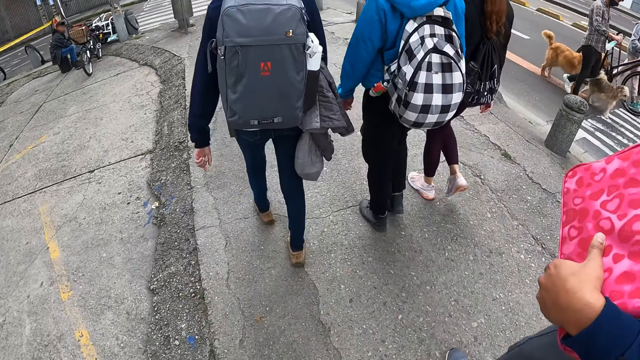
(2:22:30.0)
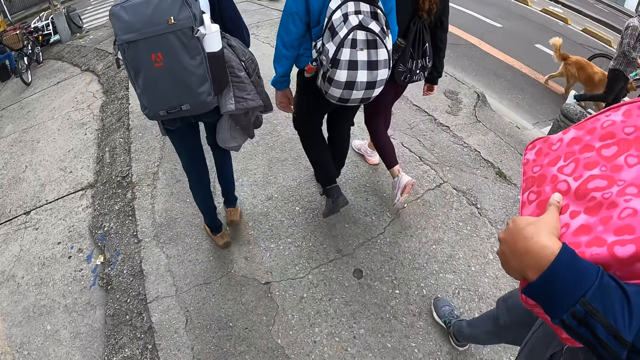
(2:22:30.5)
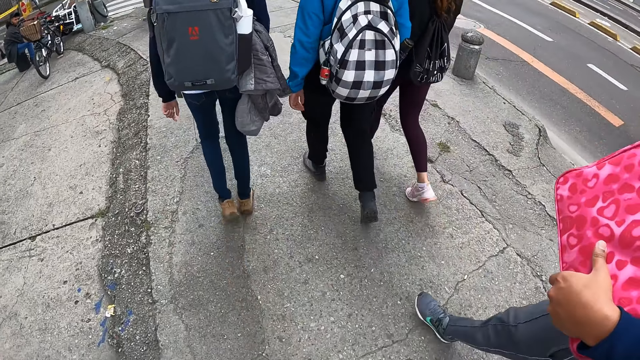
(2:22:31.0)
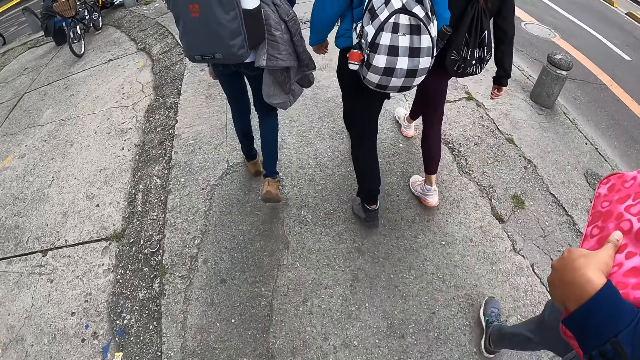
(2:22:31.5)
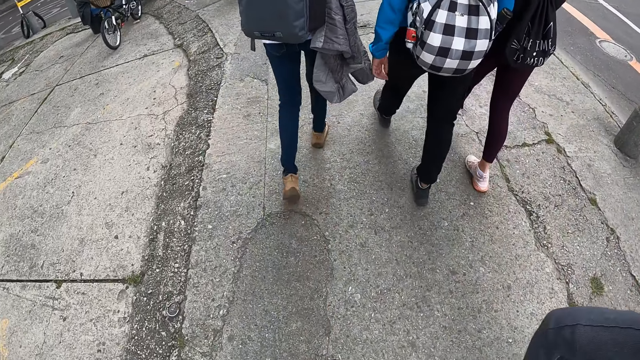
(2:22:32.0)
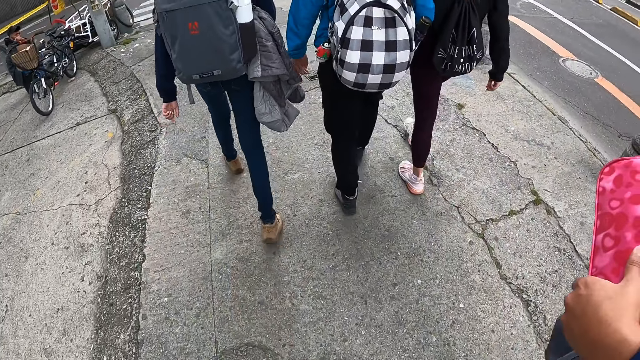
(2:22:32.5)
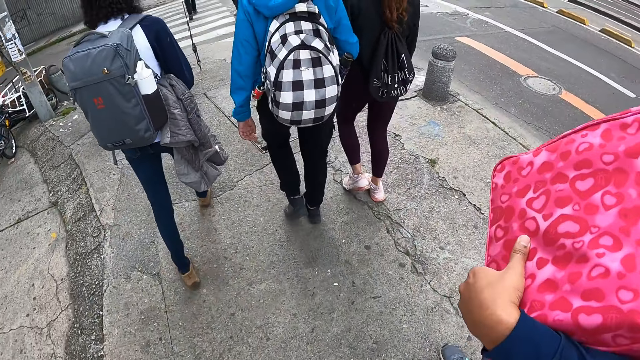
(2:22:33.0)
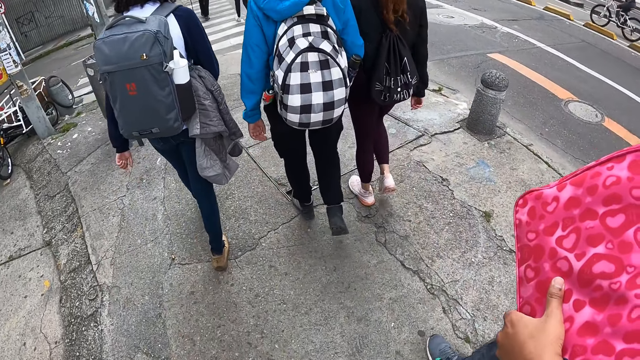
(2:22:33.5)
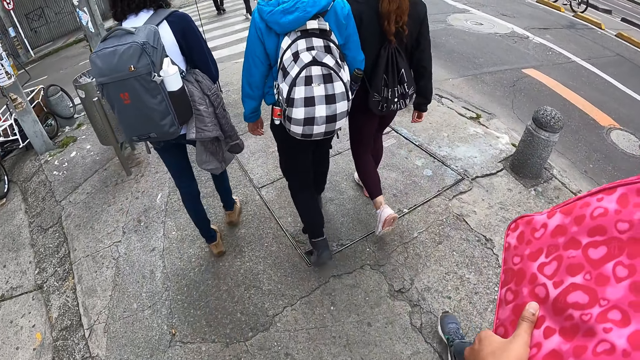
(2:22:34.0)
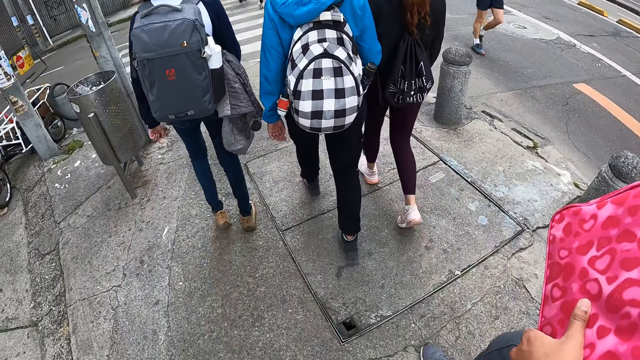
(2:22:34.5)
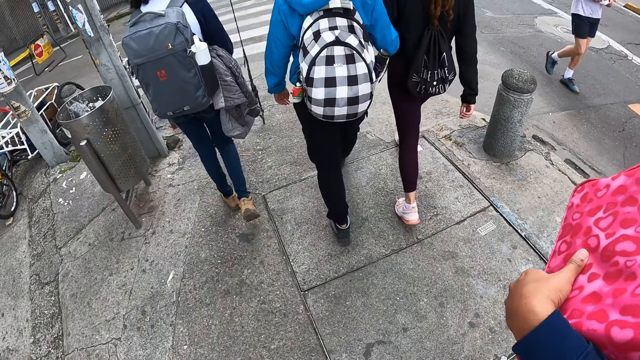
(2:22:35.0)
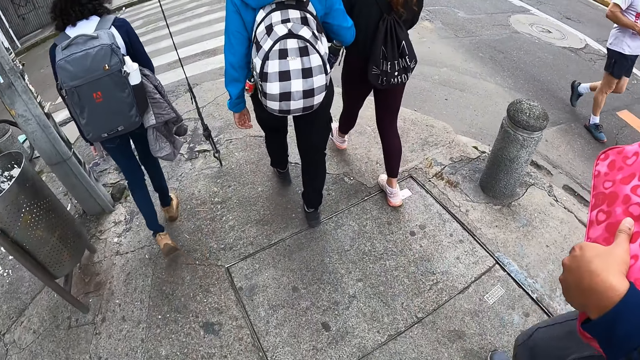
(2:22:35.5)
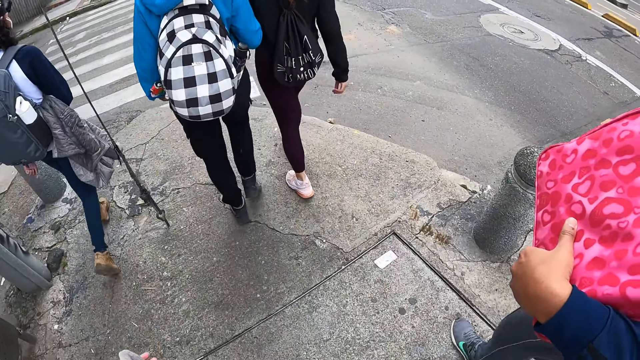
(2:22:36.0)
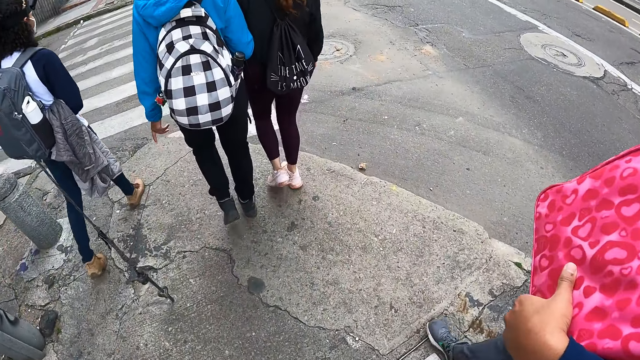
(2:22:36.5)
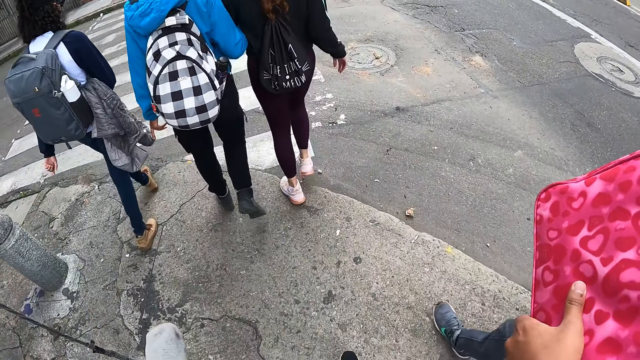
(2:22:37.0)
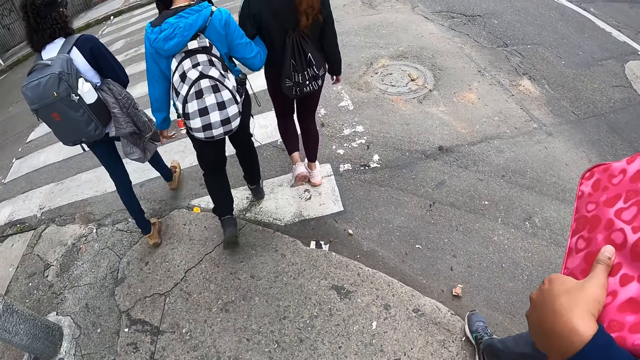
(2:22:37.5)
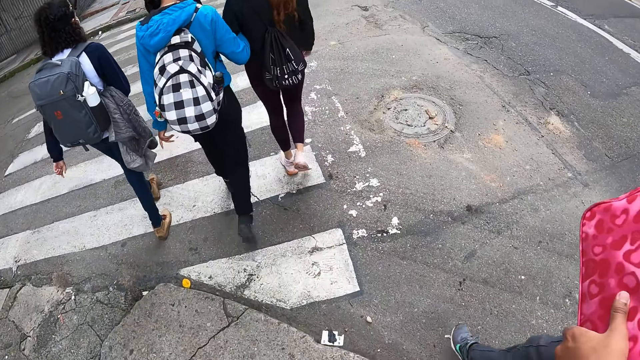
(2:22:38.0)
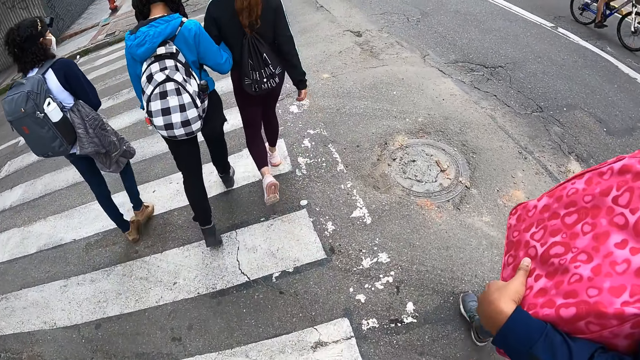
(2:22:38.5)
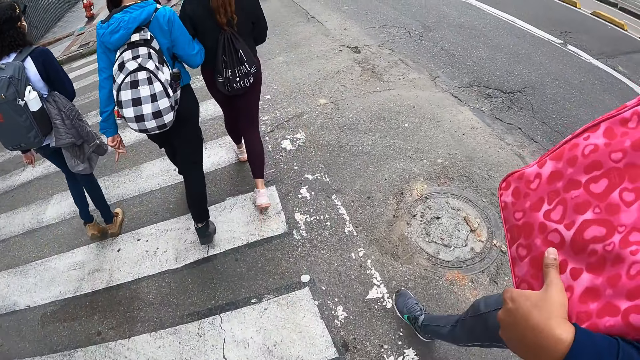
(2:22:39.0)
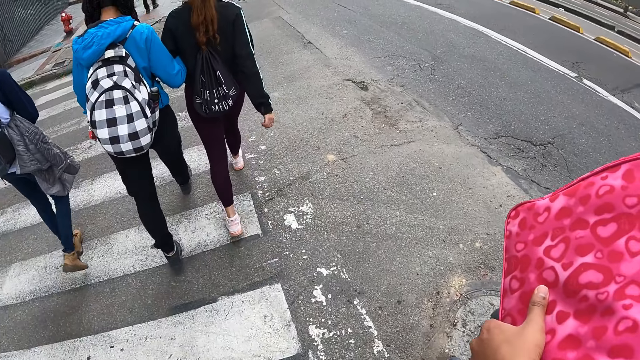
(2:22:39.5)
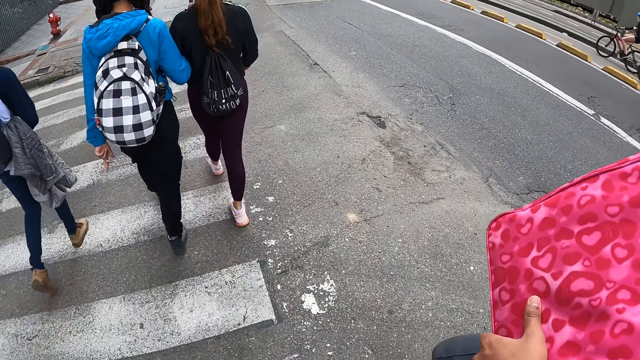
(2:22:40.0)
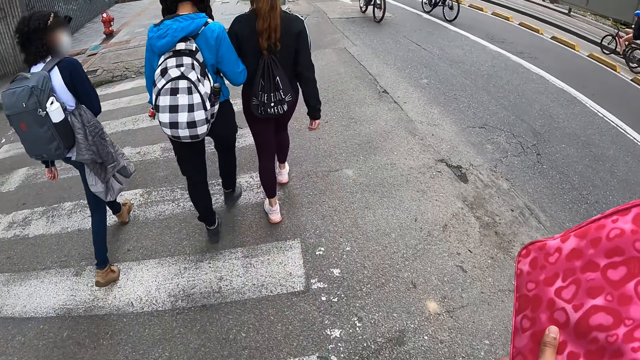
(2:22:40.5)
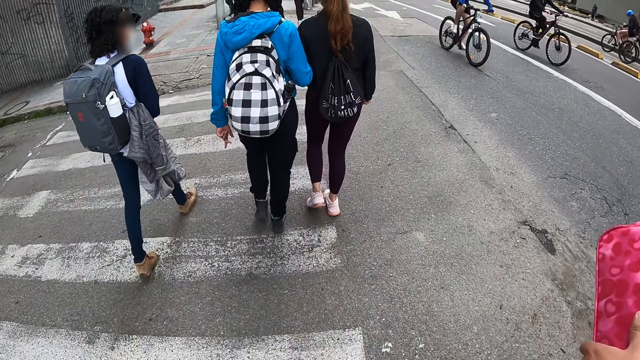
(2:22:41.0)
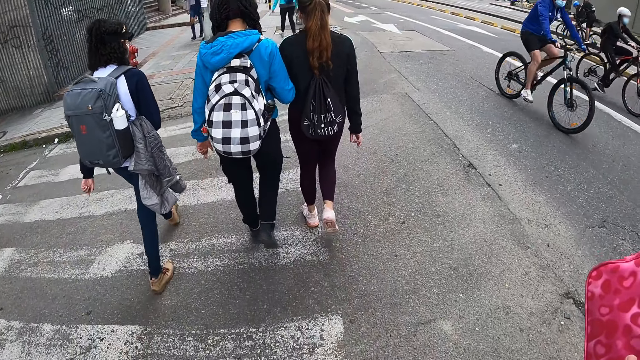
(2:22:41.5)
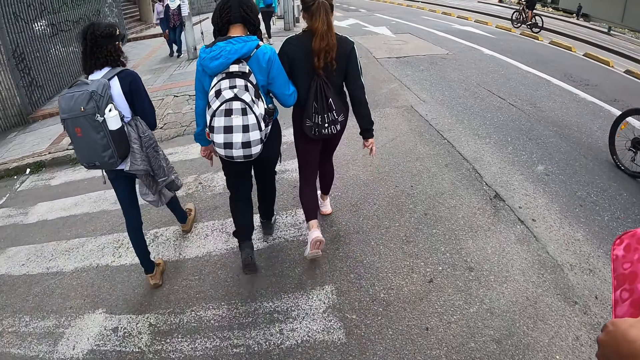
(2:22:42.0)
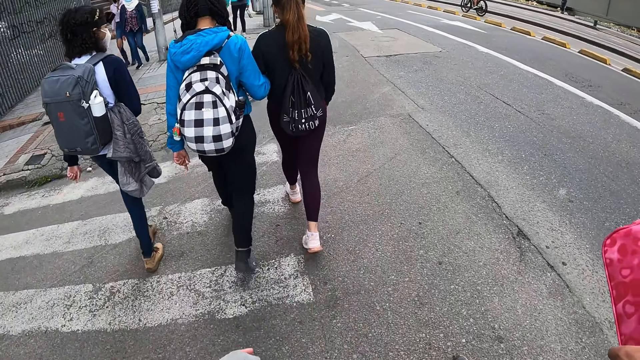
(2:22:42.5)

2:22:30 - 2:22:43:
The camera wearer crosses the road.

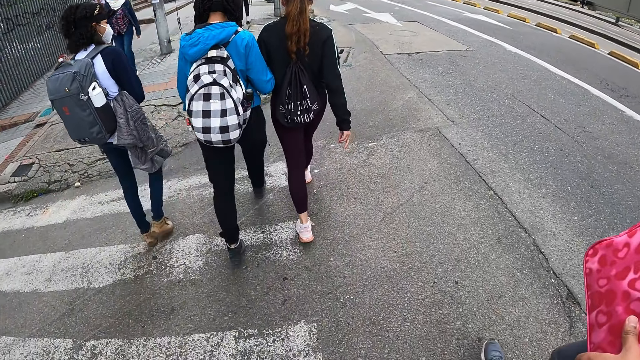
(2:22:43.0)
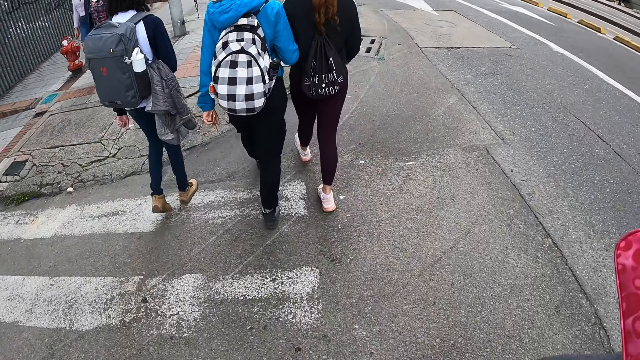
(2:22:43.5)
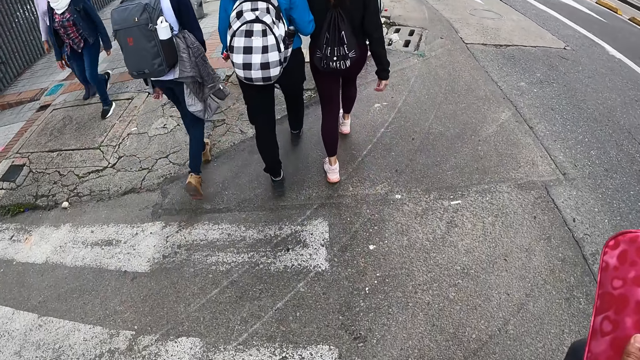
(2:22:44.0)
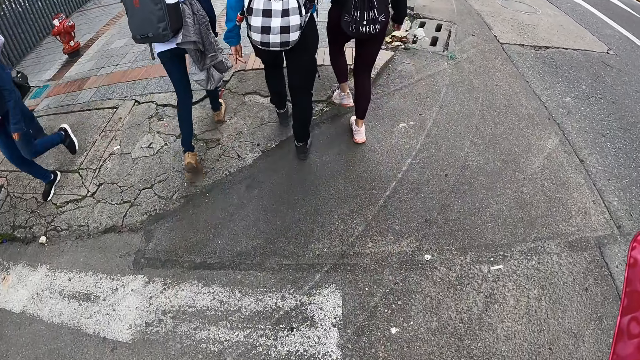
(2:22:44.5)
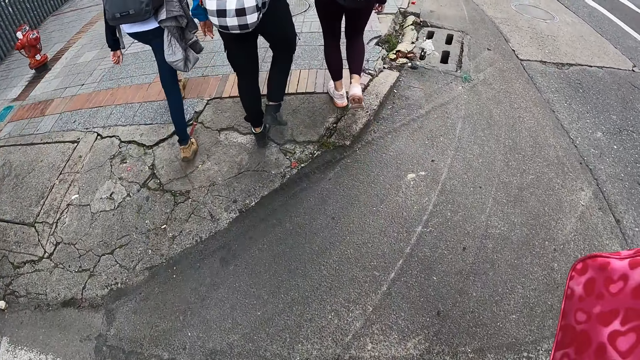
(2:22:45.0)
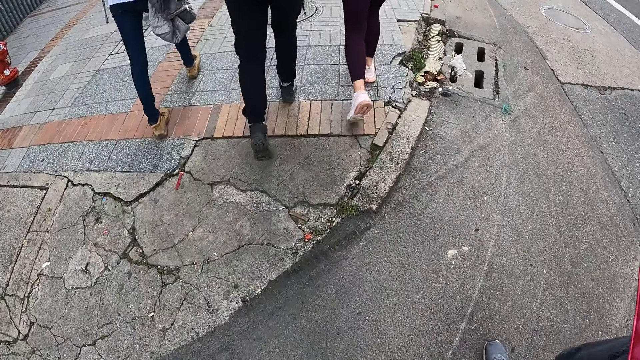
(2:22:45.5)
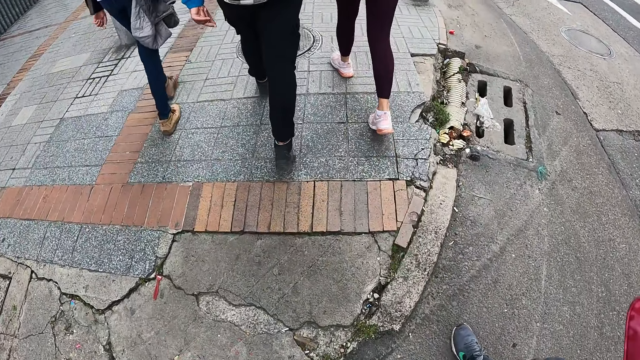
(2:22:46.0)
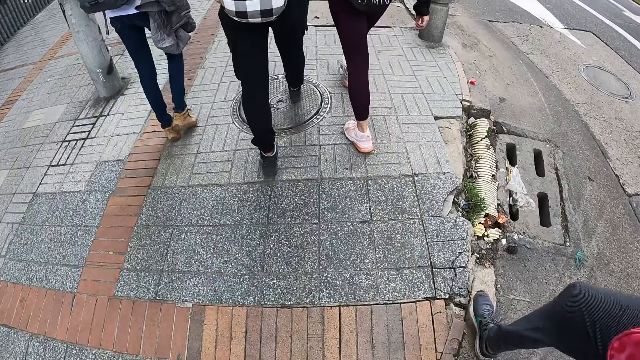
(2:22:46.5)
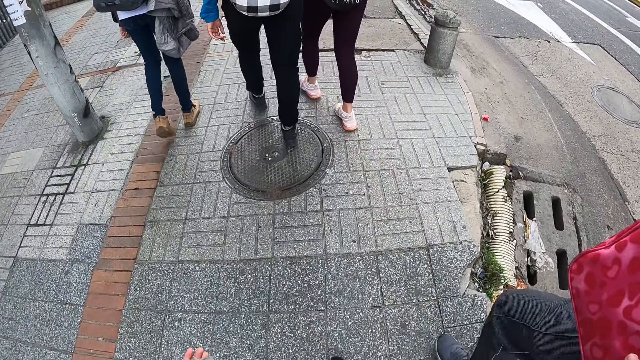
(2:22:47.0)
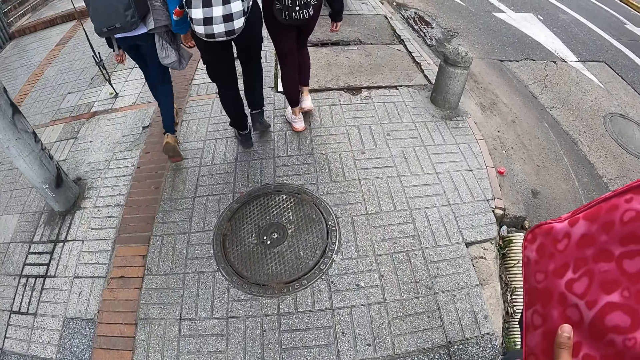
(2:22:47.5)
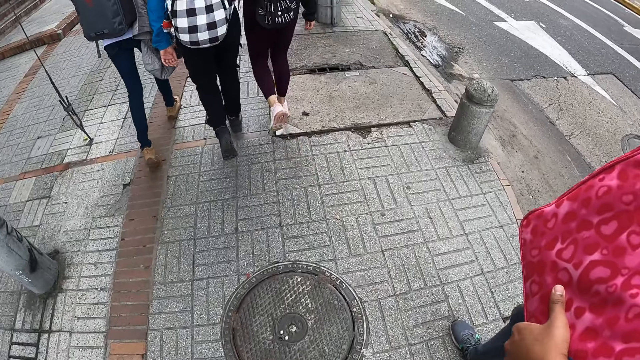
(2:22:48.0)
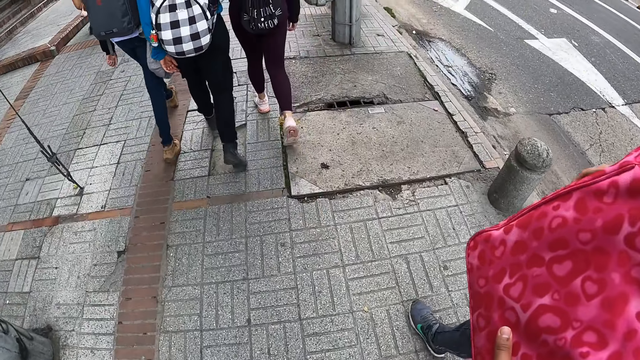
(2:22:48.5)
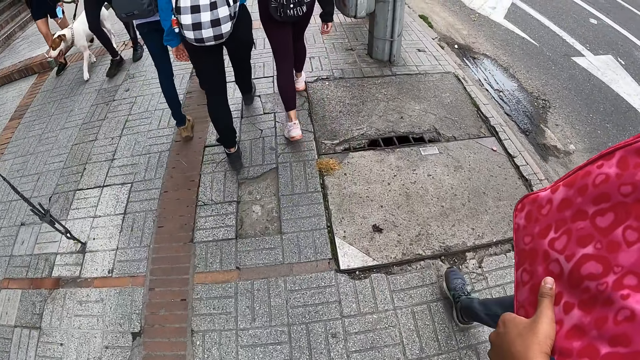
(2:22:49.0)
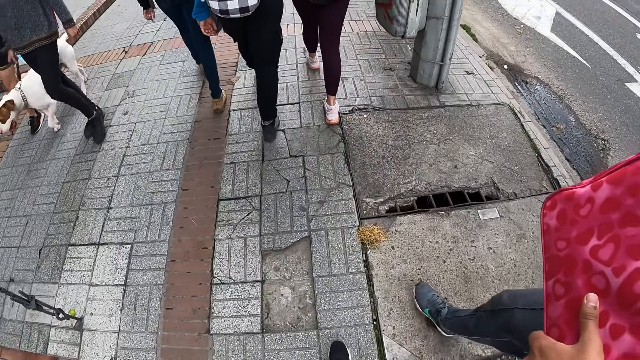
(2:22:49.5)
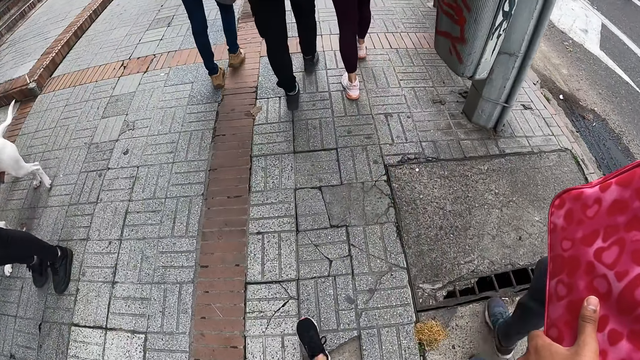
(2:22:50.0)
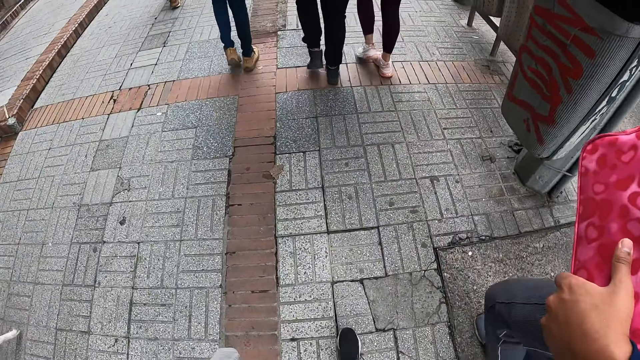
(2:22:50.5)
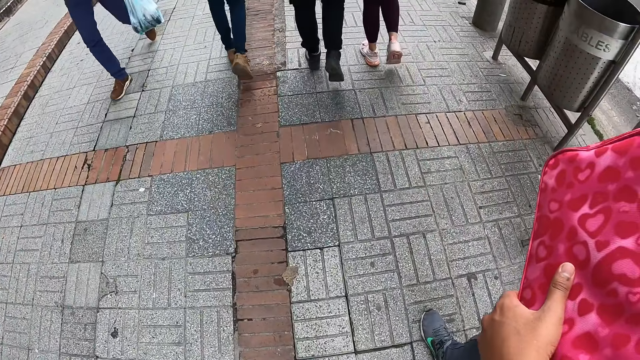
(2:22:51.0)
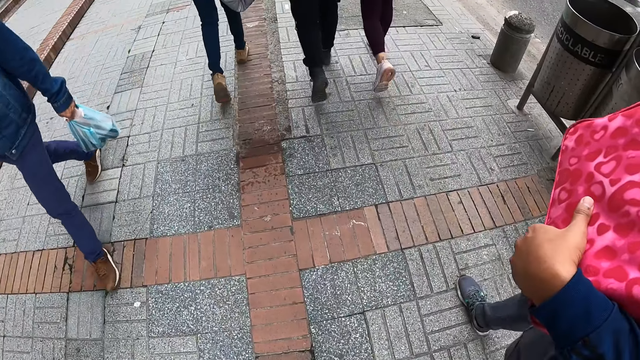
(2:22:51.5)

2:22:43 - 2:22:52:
The camera wearer walks on the pavement.
